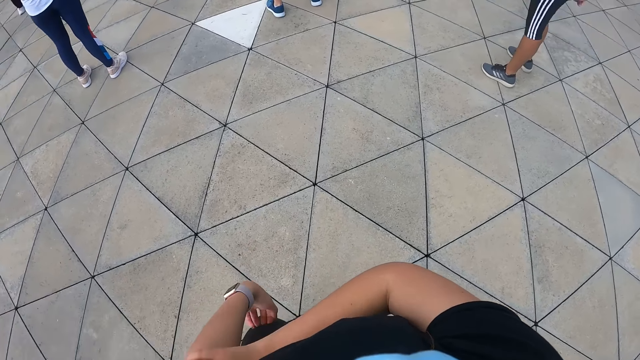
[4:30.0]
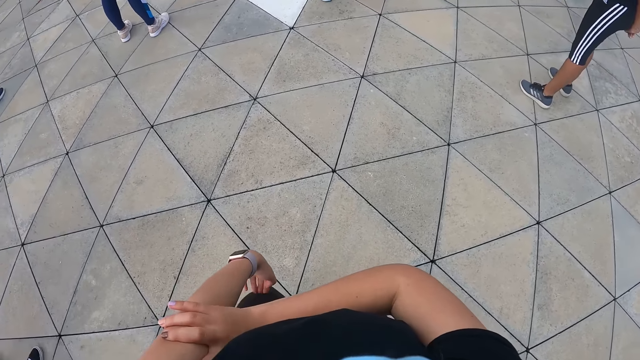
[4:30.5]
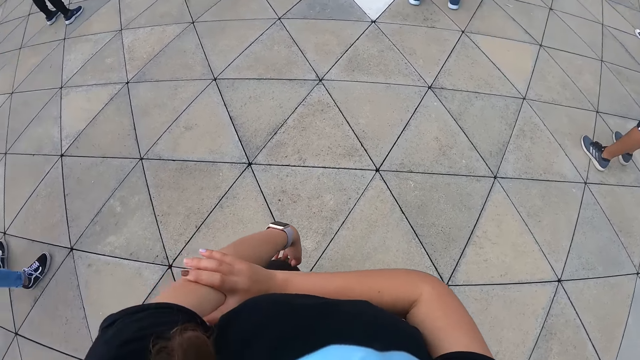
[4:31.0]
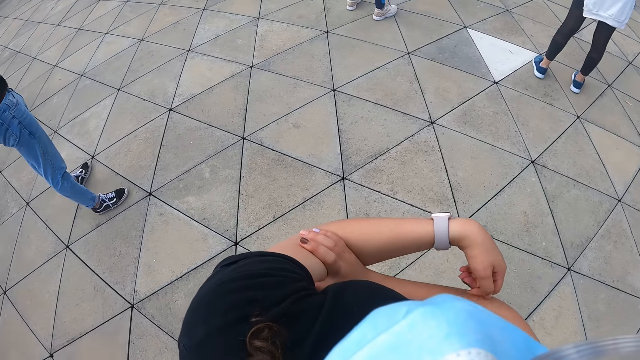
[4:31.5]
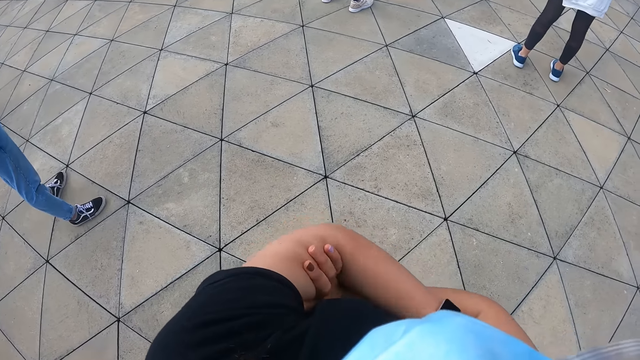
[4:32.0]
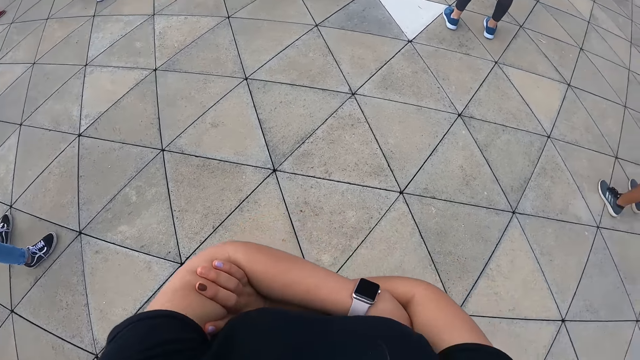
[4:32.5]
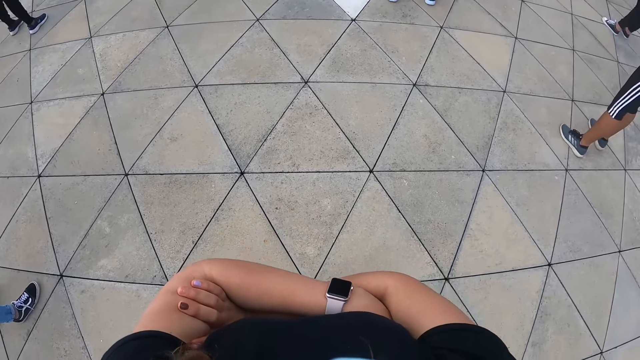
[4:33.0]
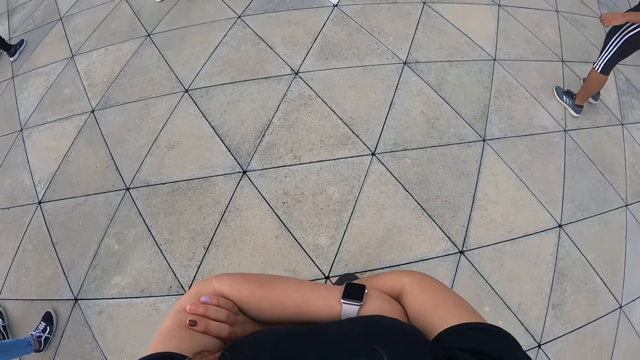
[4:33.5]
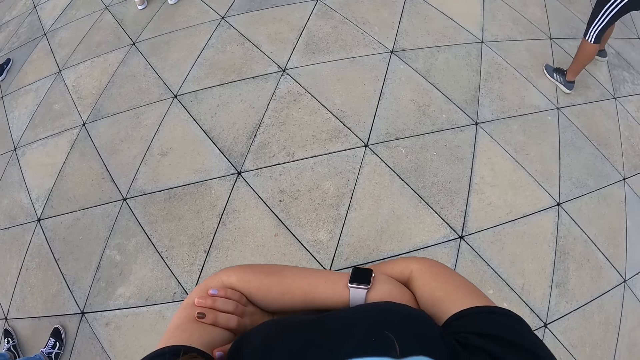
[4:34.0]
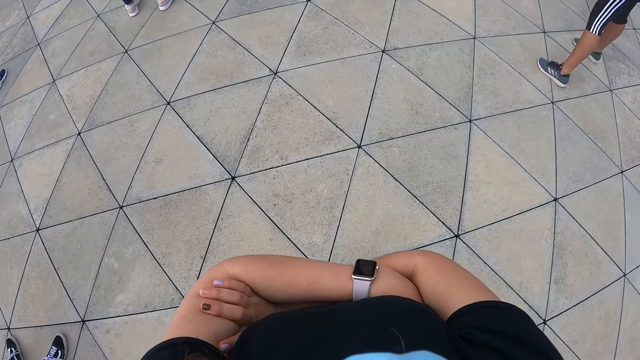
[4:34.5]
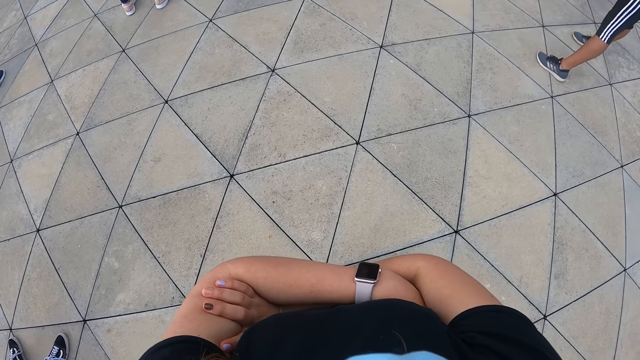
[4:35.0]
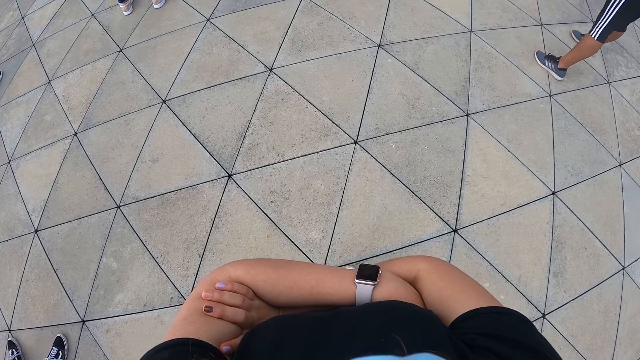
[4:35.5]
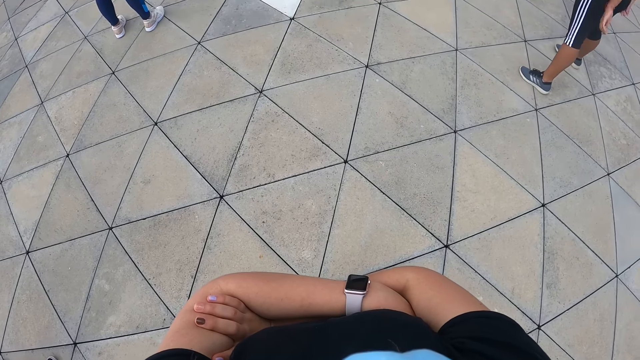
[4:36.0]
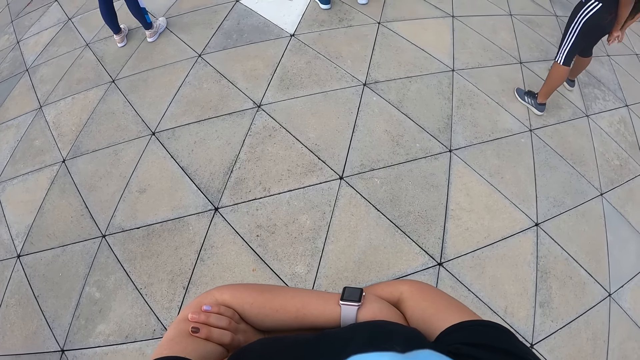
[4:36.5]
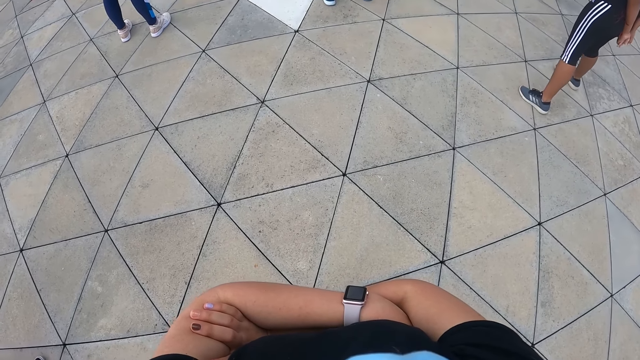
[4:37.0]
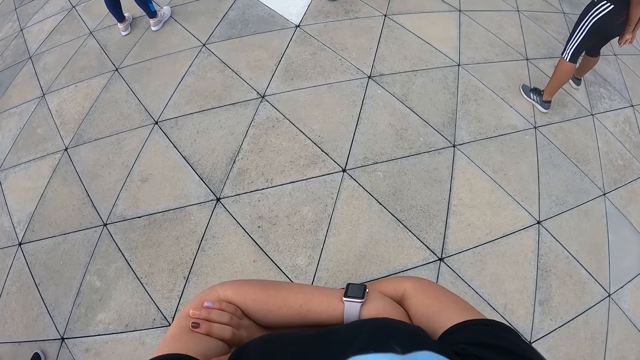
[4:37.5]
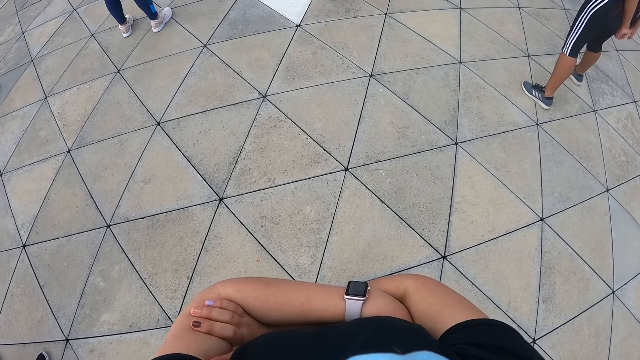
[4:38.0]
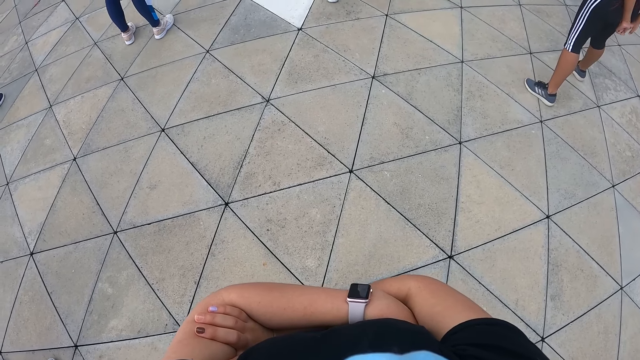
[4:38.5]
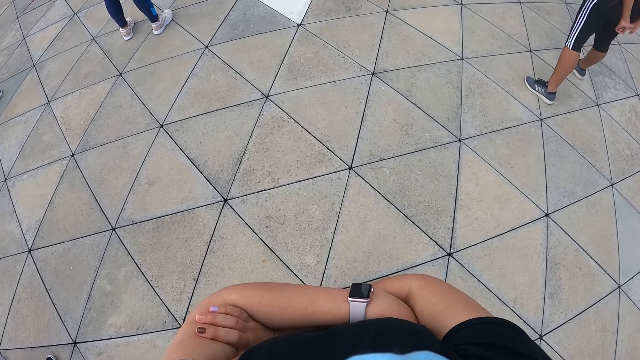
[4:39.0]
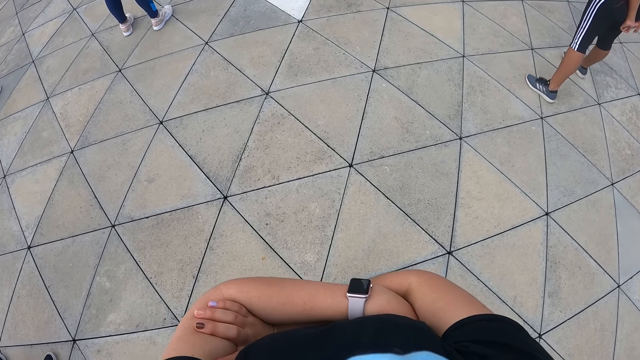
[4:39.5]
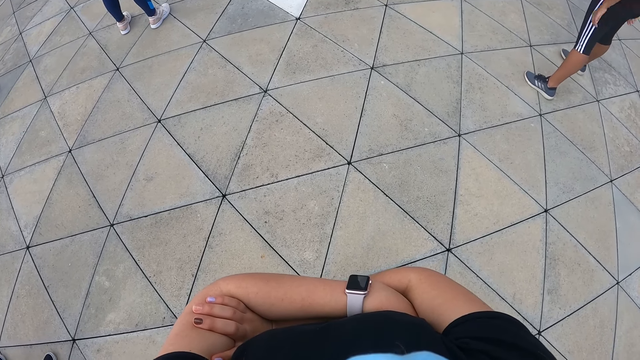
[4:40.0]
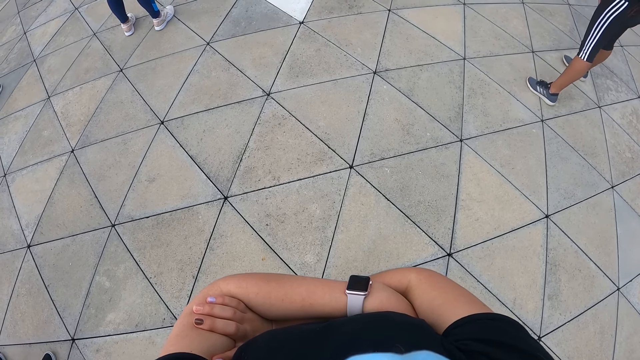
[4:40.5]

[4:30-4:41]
The camera wearer touches her left knee with her left hand. She scratches the knee. She criss crosses her hands.

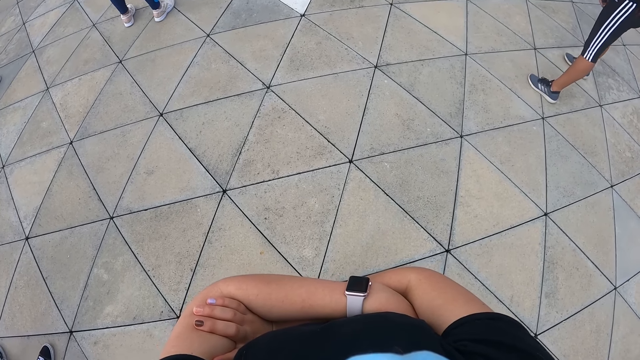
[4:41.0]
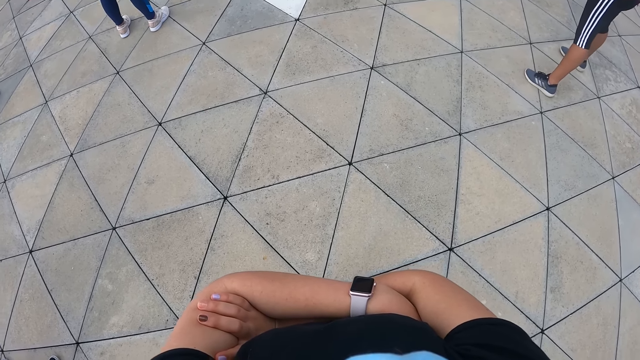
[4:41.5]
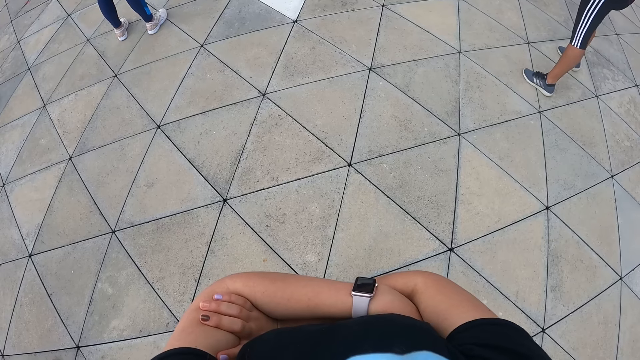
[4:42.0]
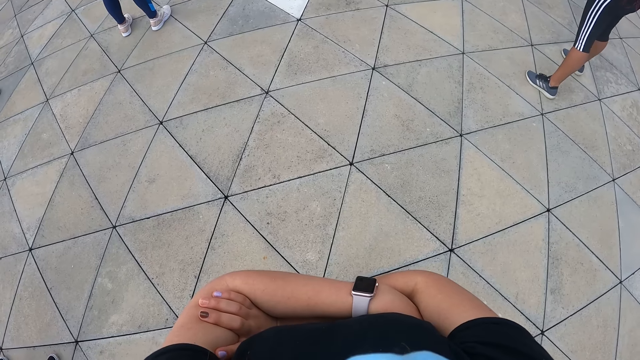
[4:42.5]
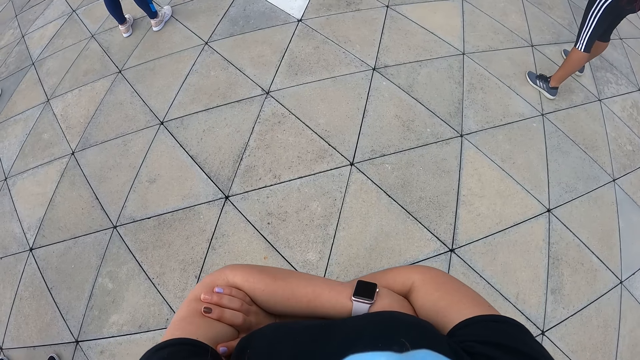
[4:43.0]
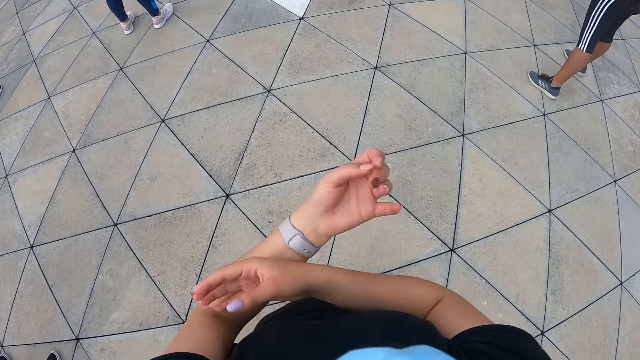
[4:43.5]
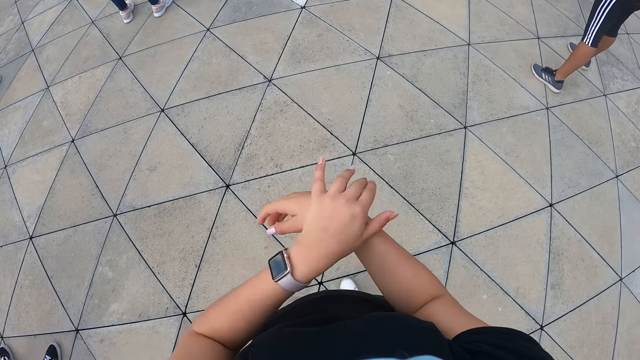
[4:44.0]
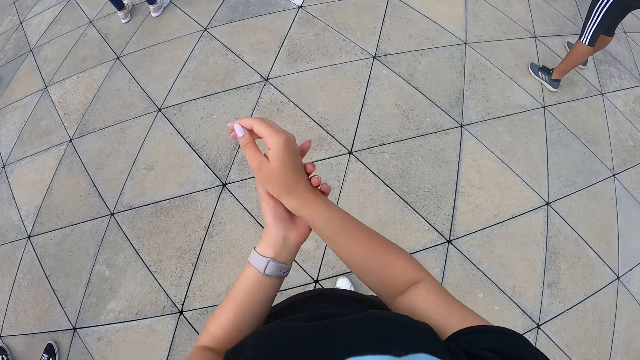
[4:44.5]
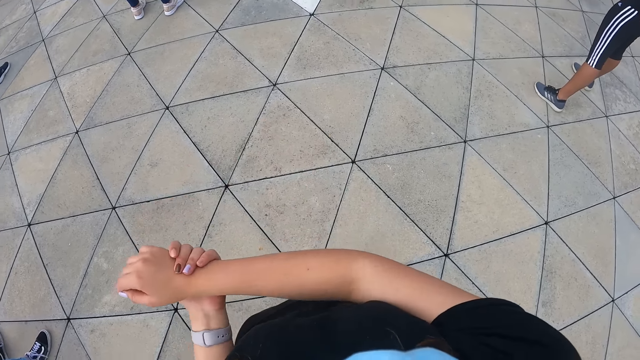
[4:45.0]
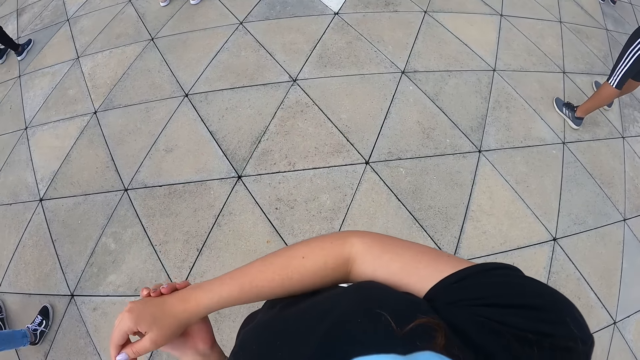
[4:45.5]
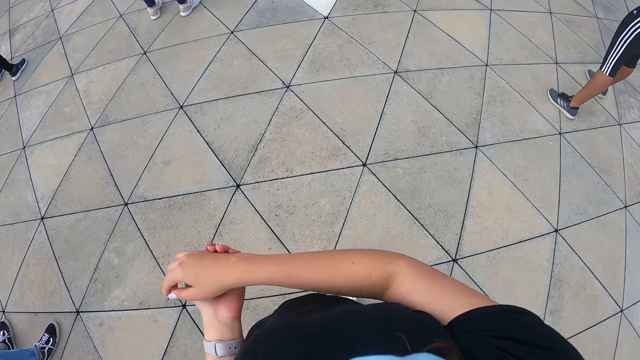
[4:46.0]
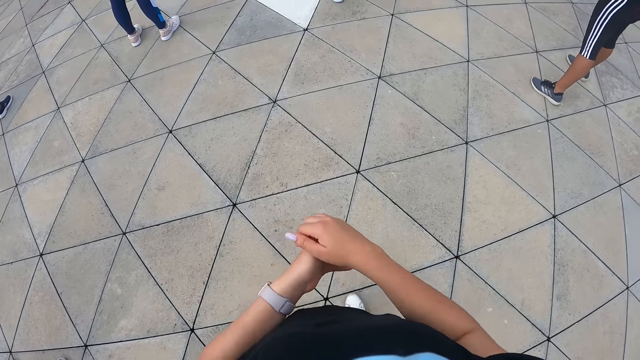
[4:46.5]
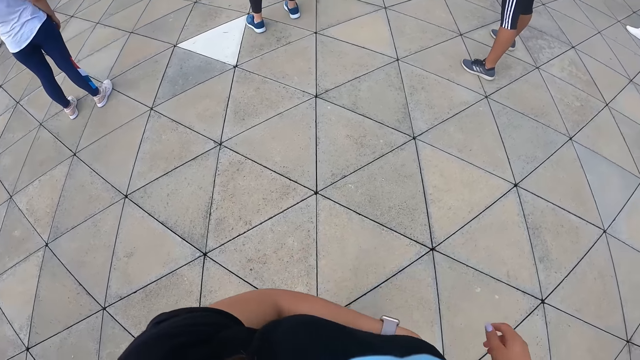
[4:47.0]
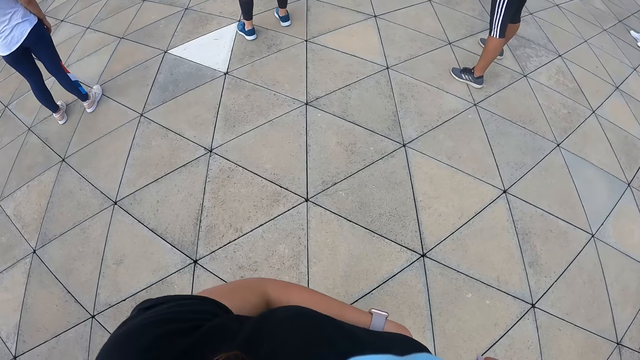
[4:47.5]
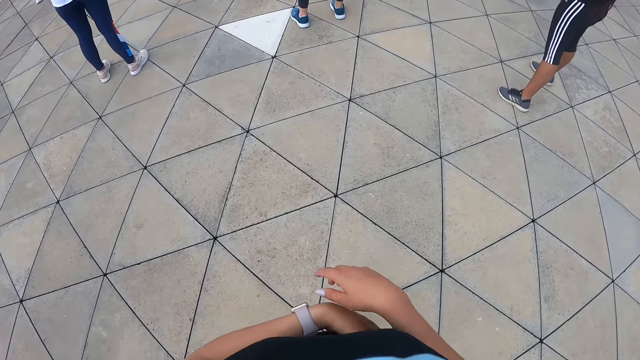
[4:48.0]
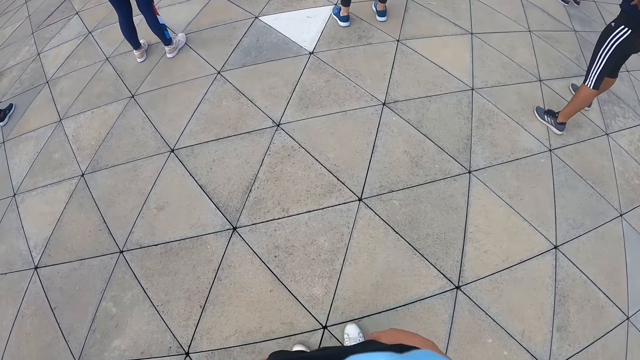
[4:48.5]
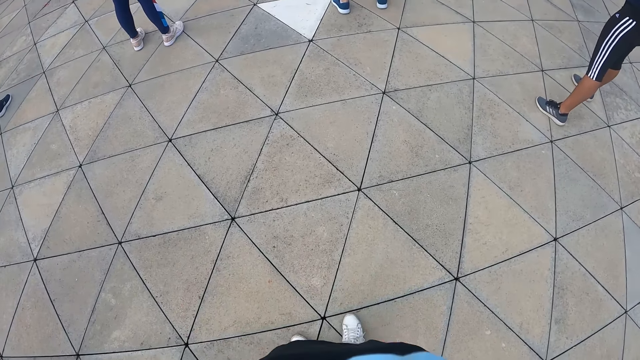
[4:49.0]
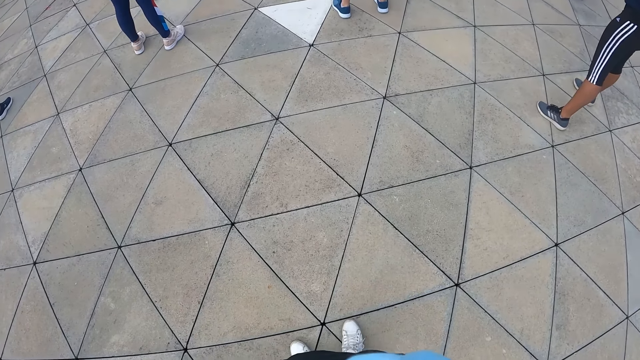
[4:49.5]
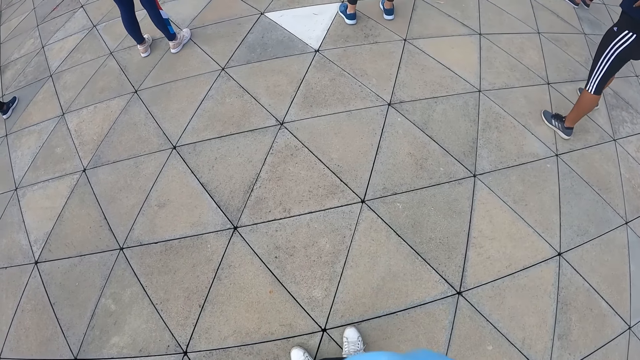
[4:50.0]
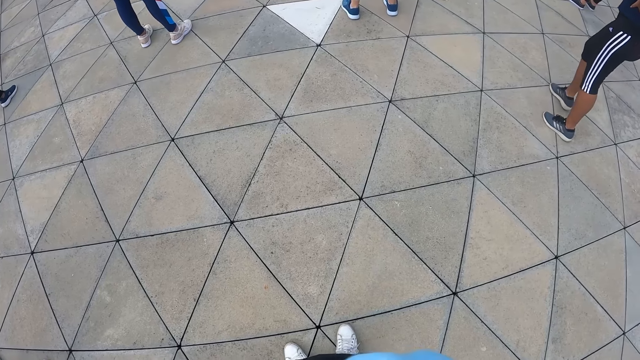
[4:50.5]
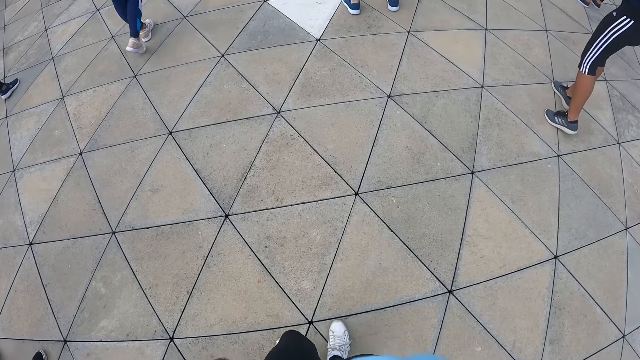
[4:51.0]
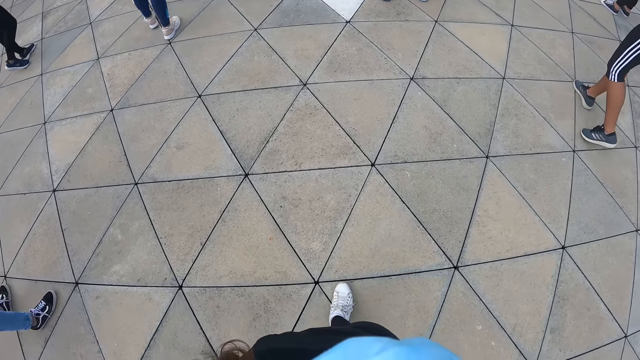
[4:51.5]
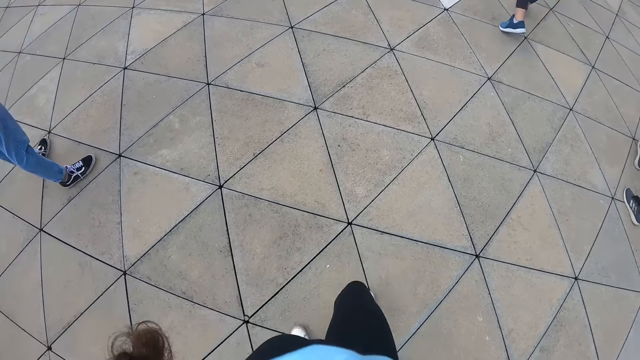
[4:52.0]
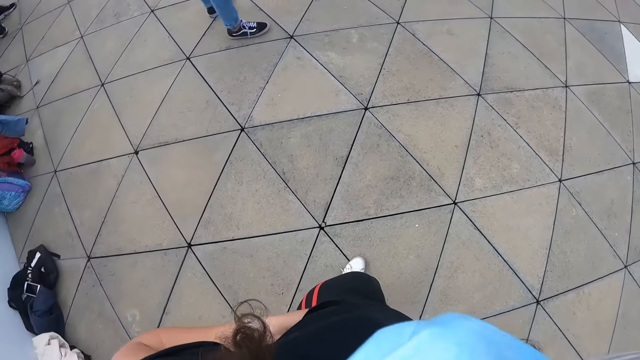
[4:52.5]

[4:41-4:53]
The camera wearer rubs both hands together. She stretches her hands.
